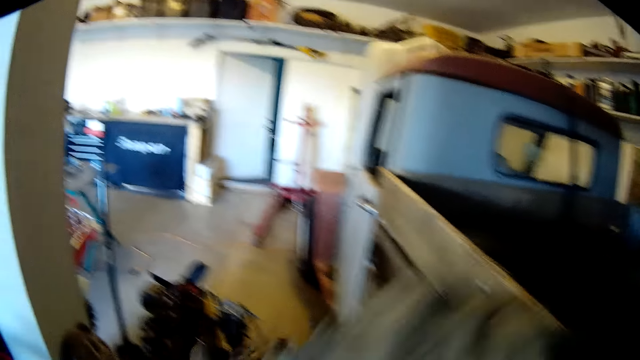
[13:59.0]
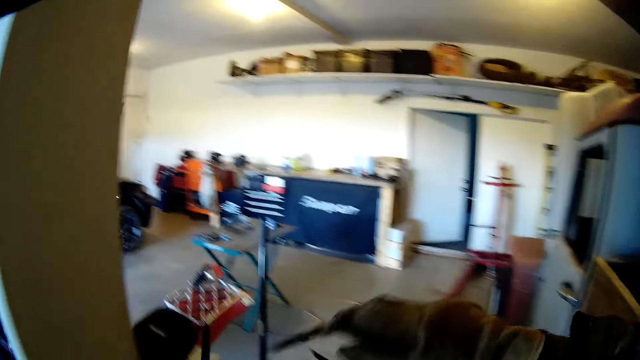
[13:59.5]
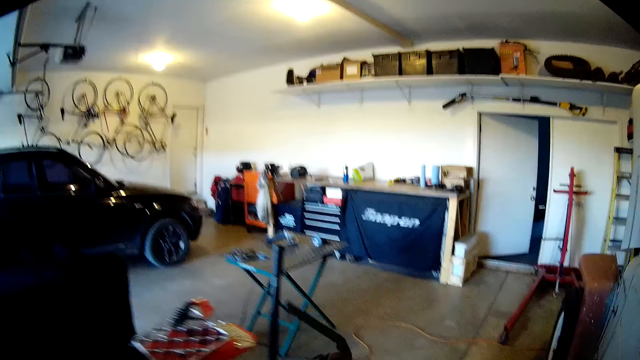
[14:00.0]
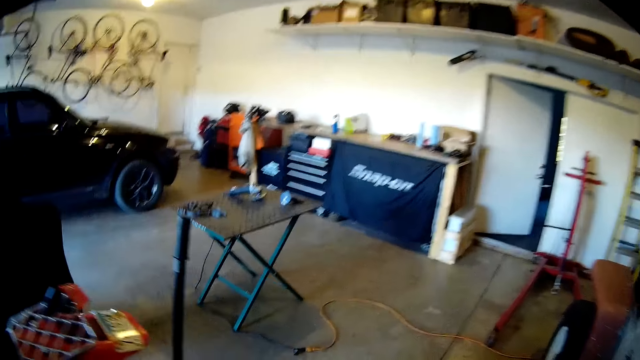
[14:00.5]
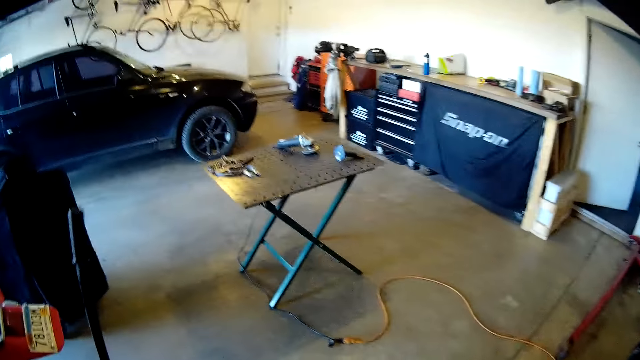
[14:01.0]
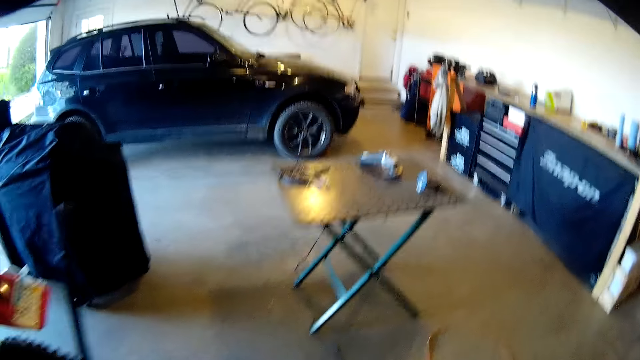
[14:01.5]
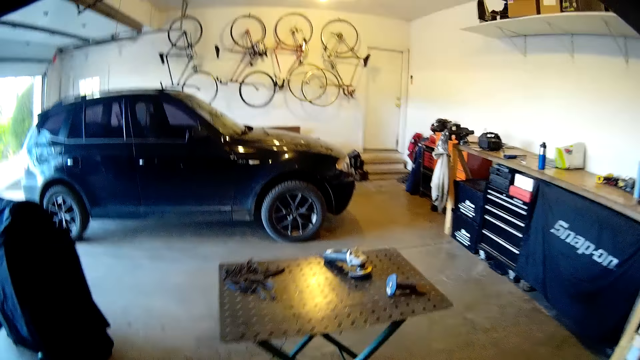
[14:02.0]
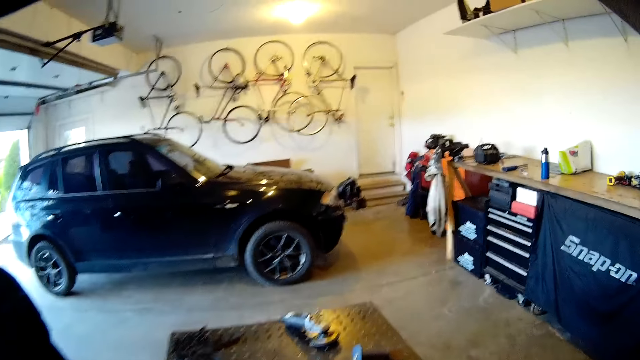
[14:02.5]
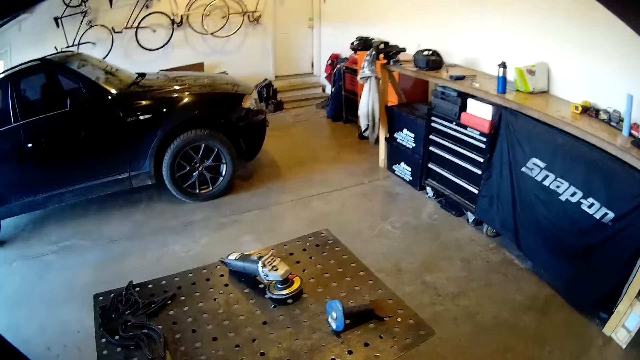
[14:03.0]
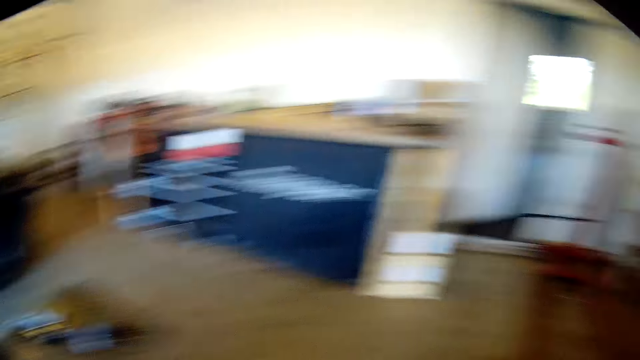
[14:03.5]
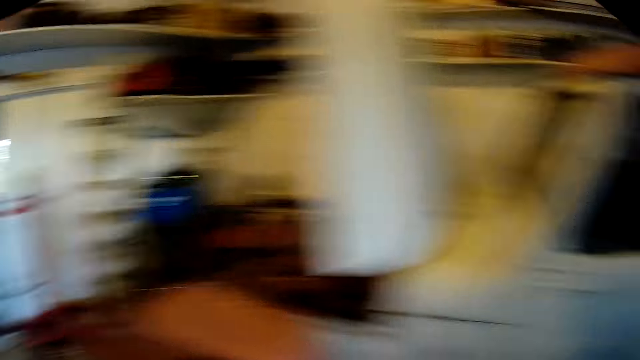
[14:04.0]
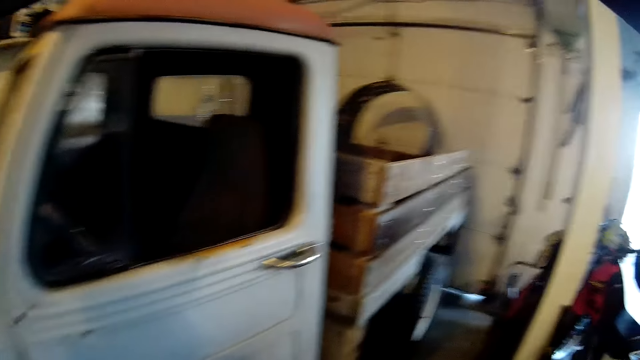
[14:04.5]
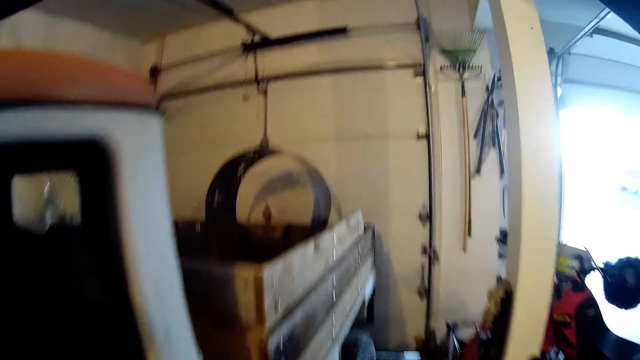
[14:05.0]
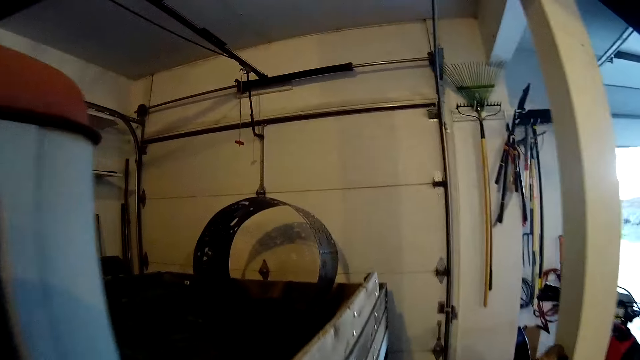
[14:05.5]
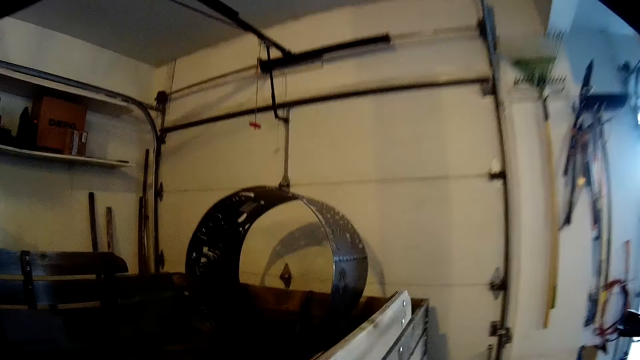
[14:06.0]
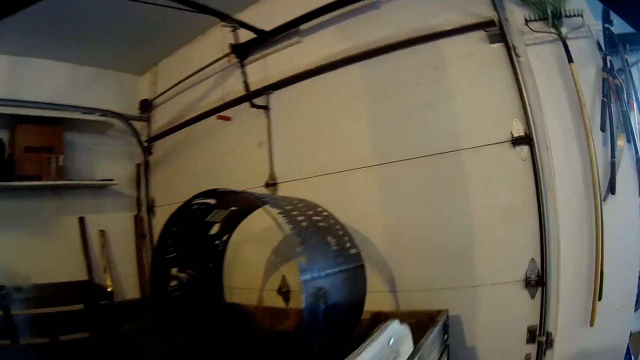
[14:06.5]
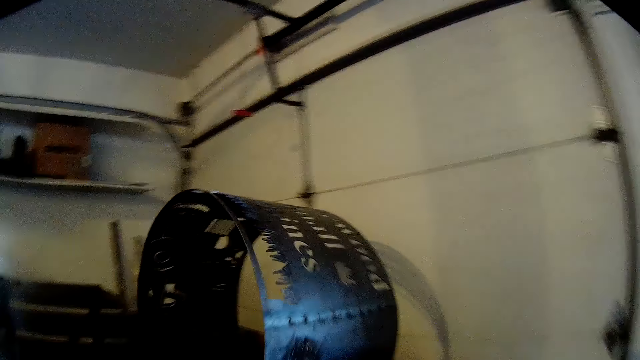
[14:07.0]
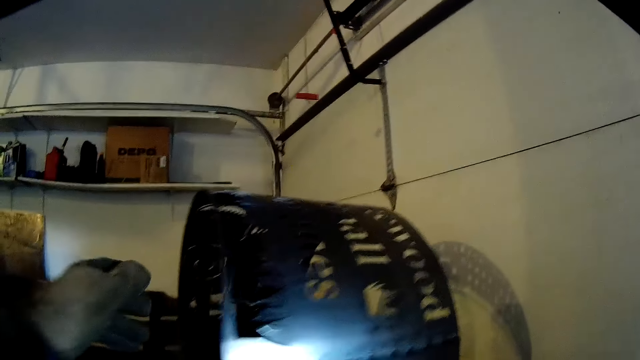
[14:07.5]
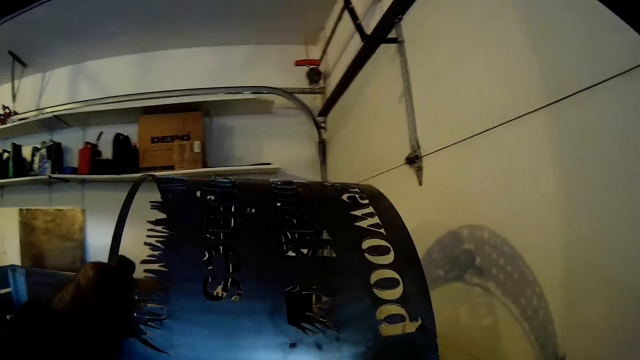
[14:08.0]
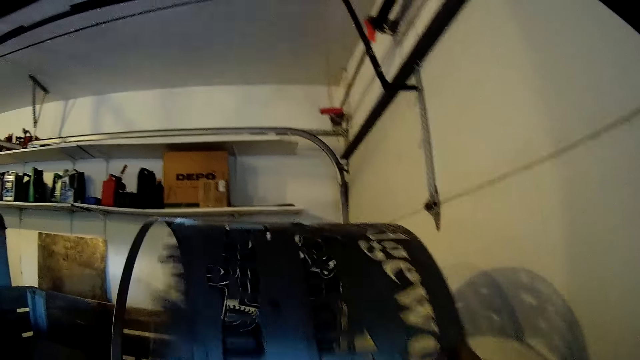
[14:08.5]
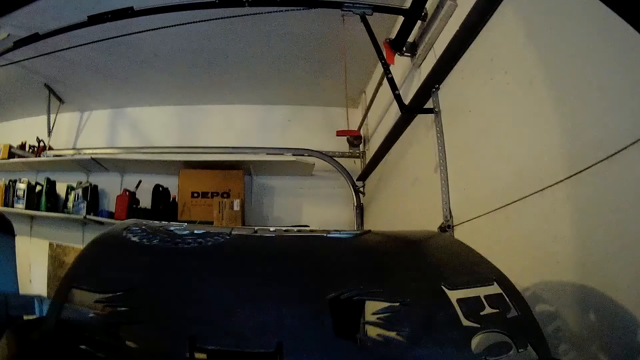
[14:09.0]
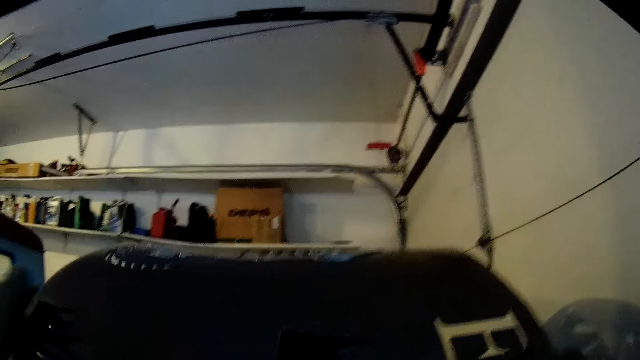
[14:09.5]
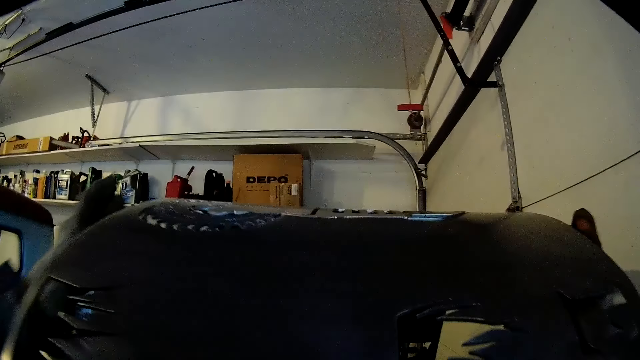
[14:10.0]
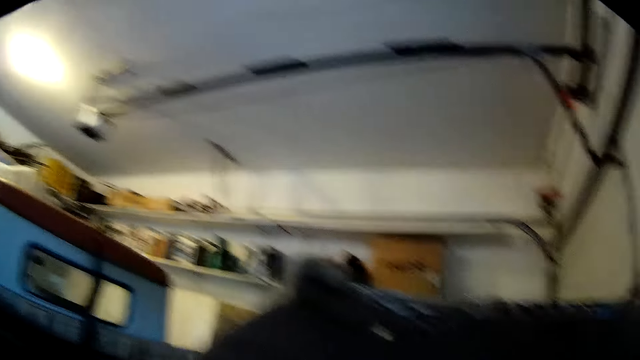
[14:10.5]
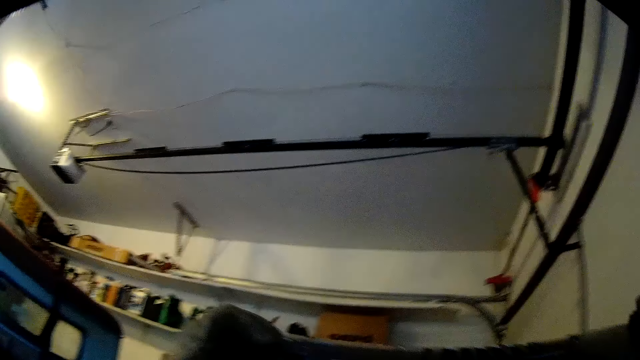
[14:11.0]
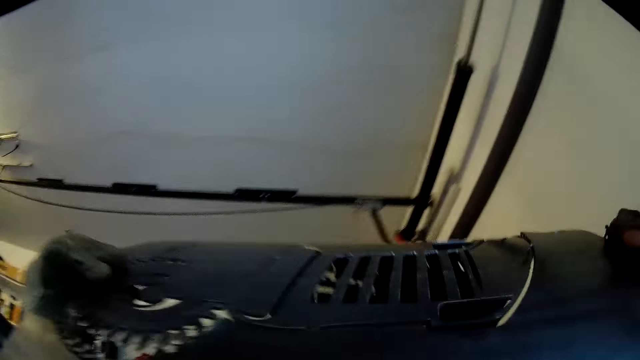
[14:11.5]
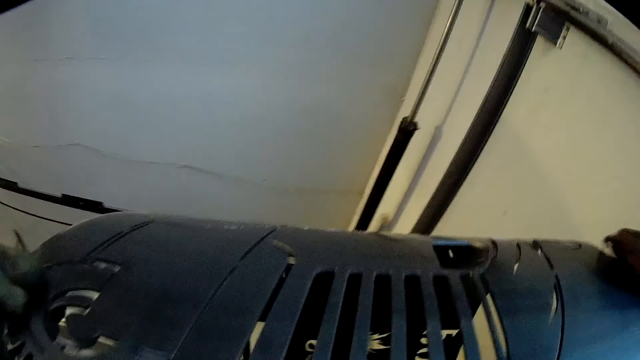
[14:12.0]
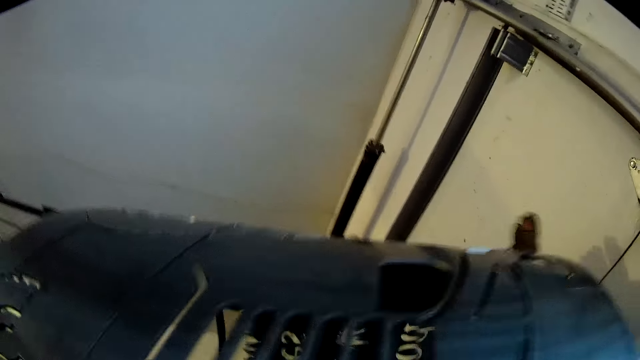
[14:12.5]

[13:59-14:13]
The camera wearer transfers one of the metal handles from his right hand to his left hand. He moves towards the metal table. He drops the metal handles on the metal table with his left hand. He returns to the cylindrical metal design inside the cargo bed. He lifts up the cylindrical metal design from the cargo bed with both hands.

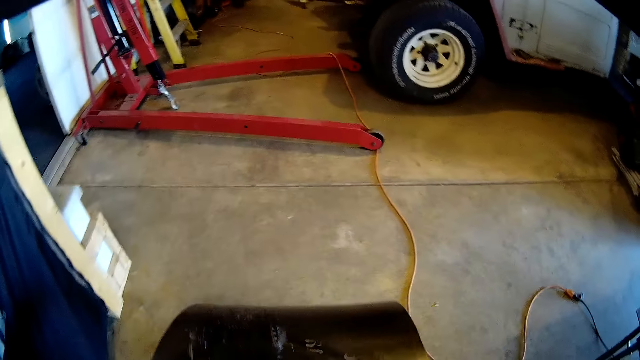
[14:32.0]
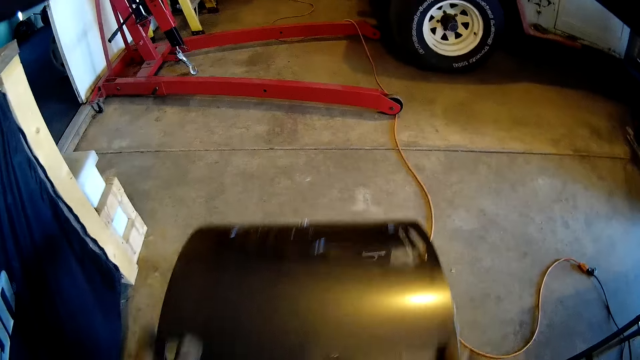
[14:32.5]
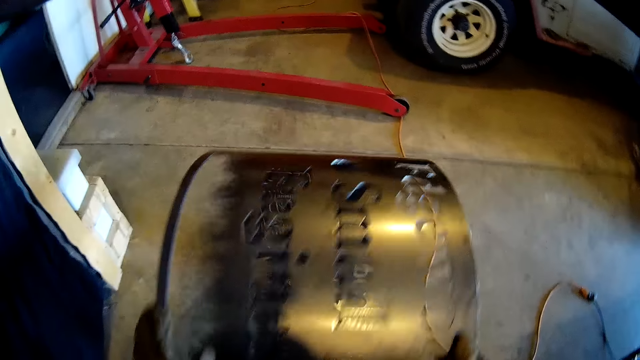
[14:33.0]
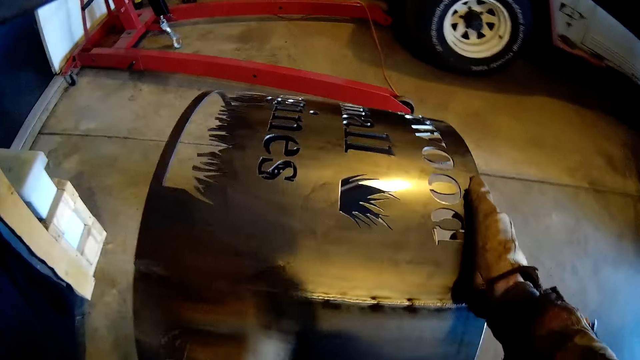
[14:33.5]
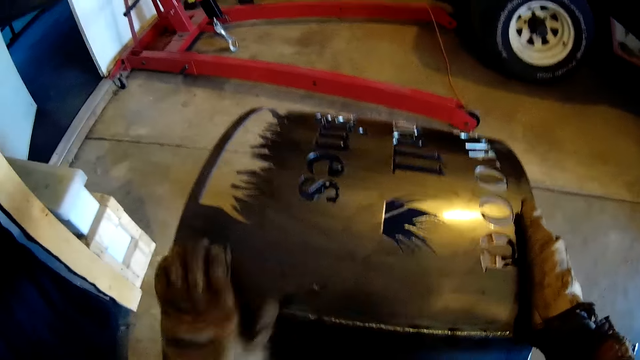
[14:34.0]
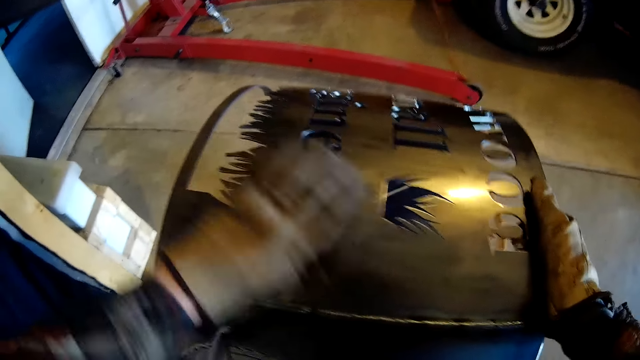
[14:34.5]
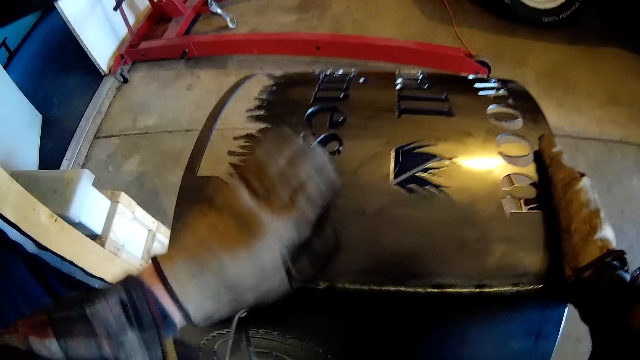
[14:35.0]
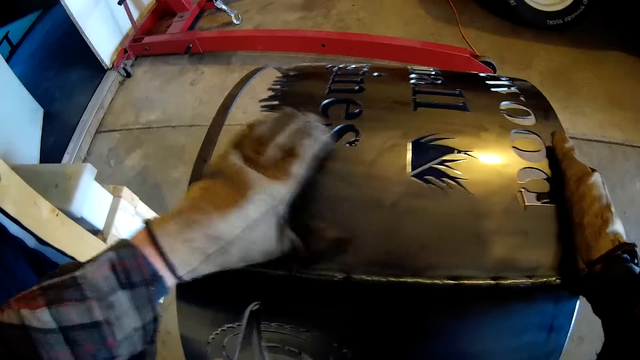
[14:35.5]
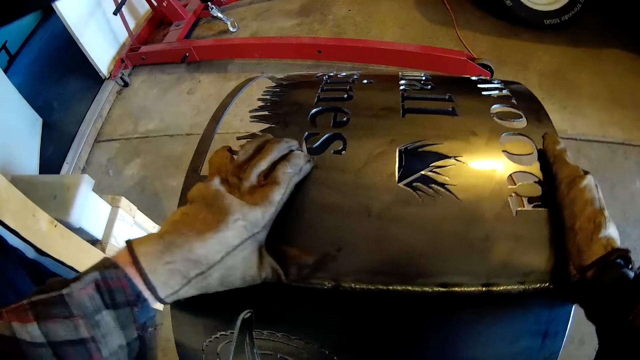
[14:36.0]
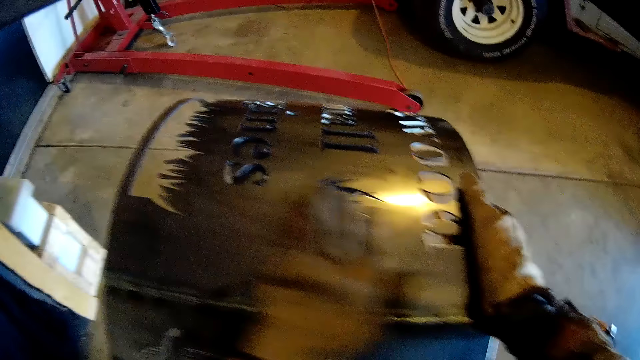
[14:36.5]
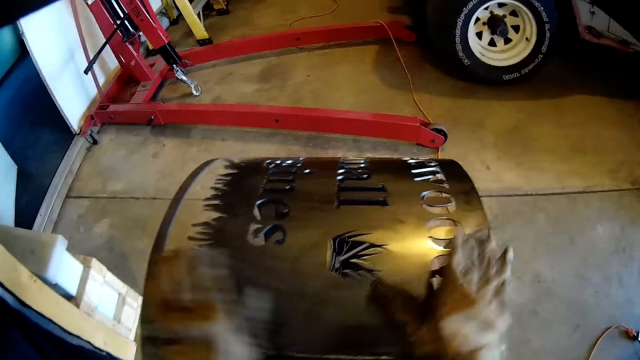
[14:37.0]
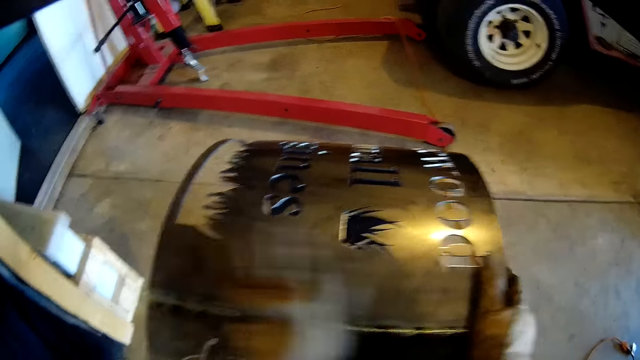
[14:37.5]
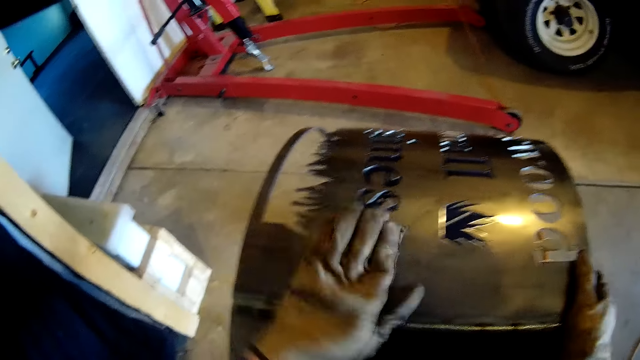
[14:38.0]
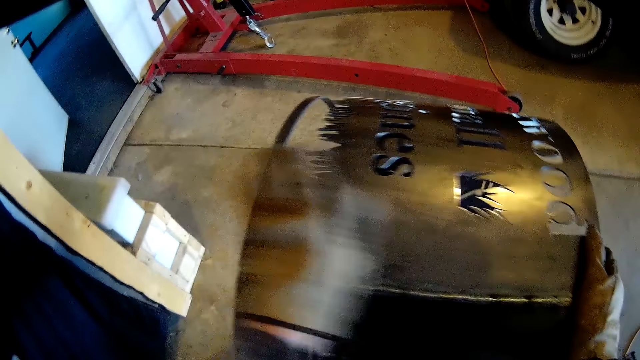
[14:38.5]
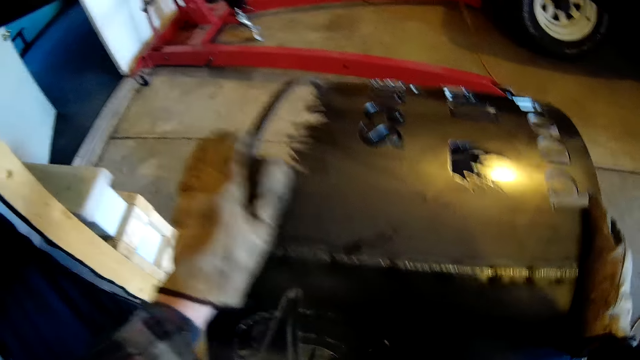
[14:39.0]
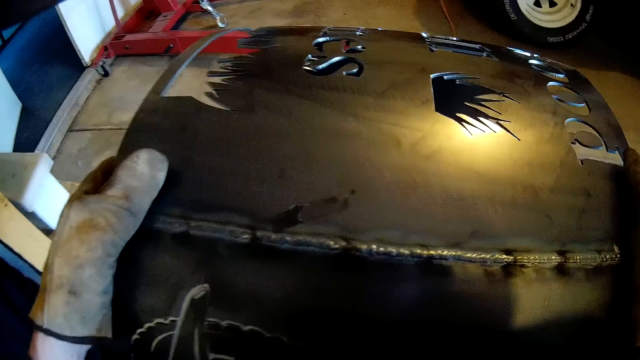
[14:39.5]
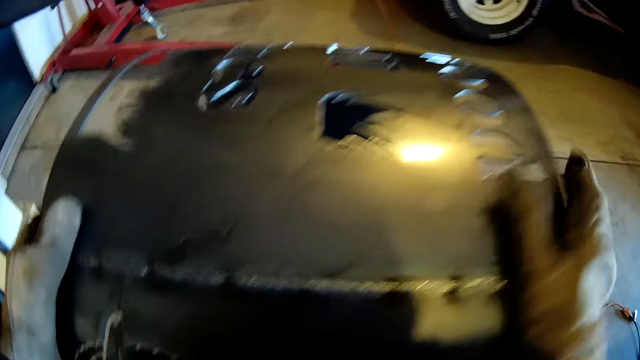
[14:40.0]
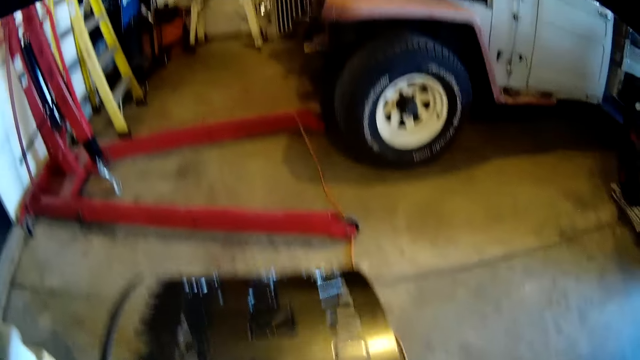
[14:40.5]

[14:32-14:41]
The camera wearer cleans the cylindrical metal design with his gloved left hand.
